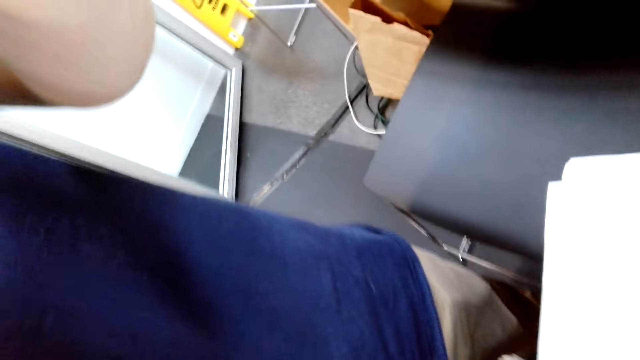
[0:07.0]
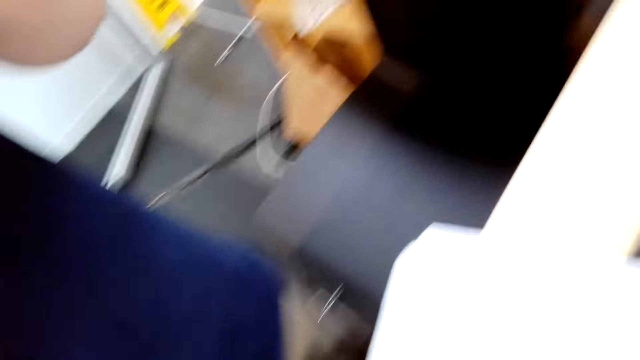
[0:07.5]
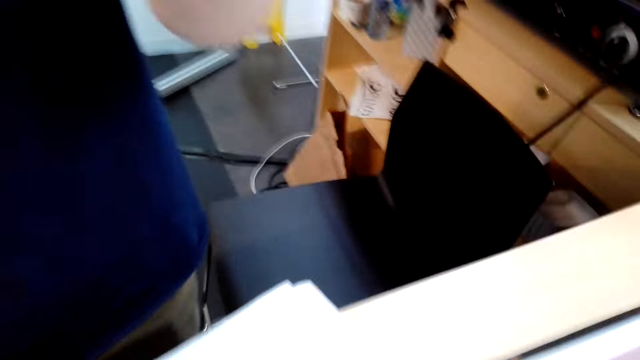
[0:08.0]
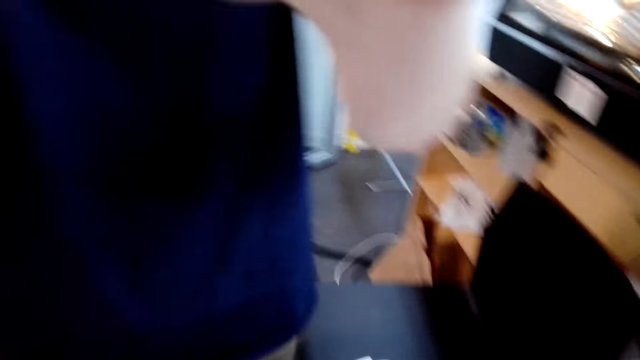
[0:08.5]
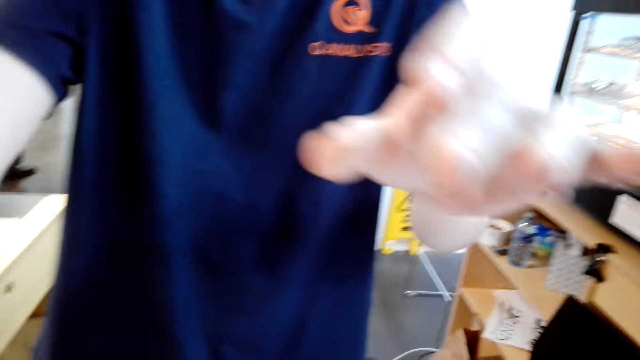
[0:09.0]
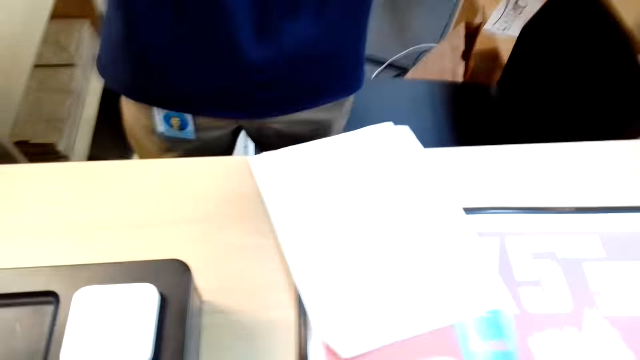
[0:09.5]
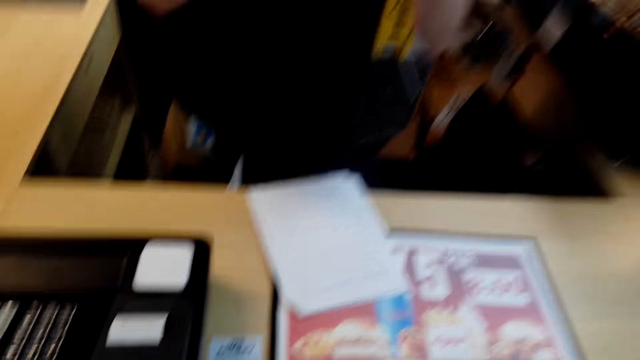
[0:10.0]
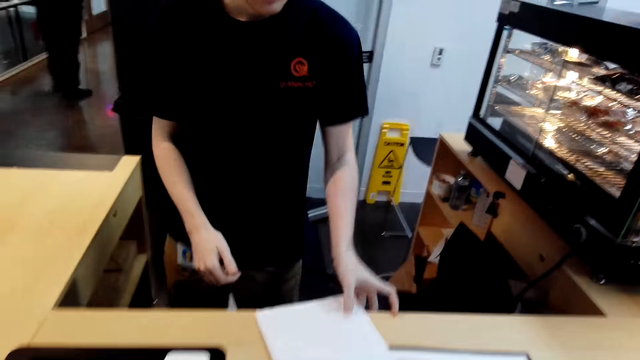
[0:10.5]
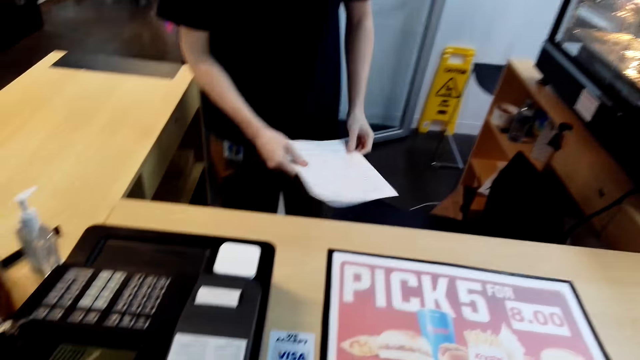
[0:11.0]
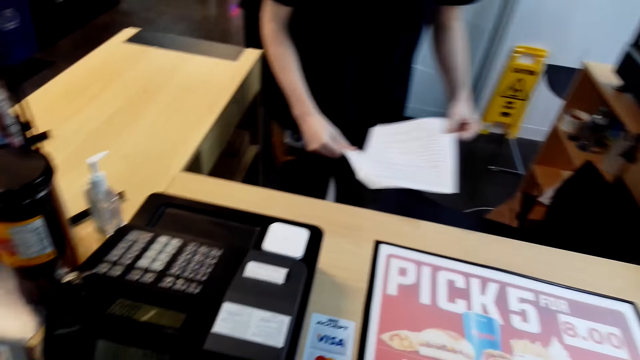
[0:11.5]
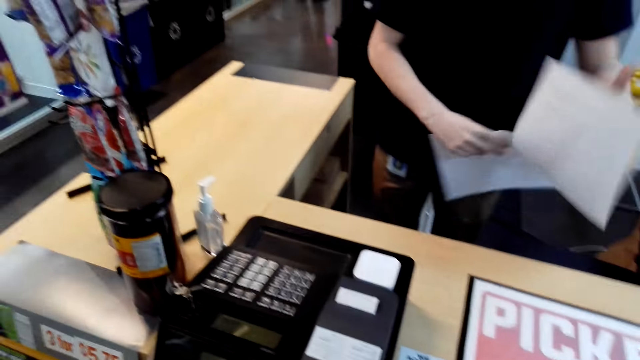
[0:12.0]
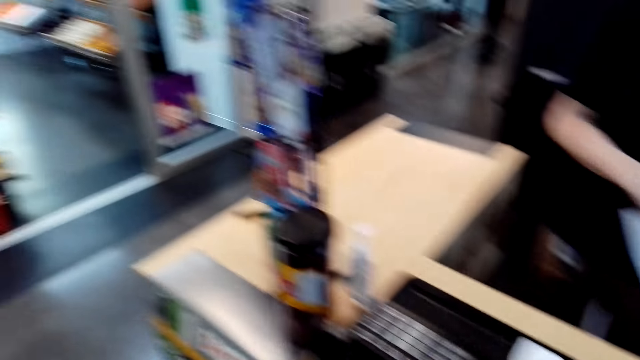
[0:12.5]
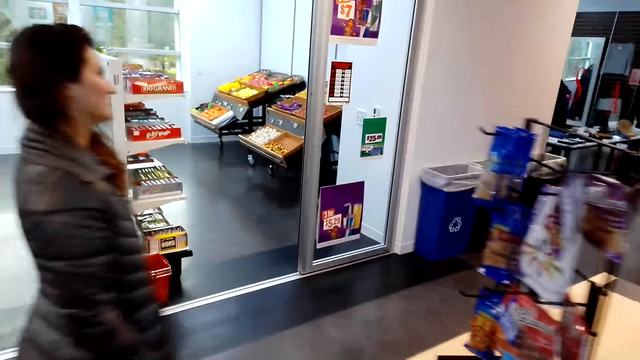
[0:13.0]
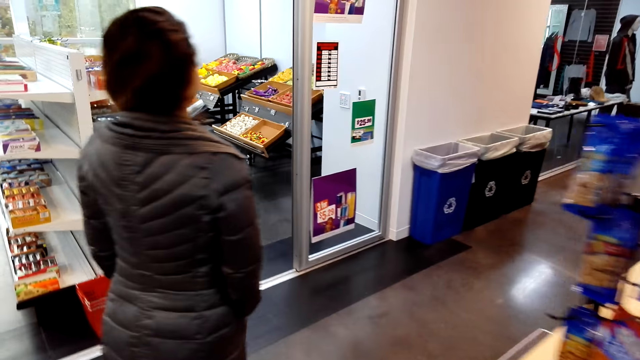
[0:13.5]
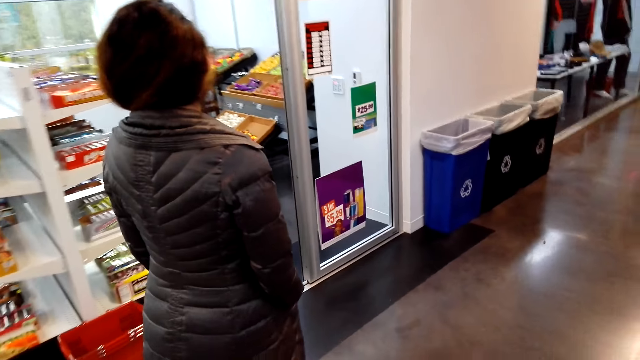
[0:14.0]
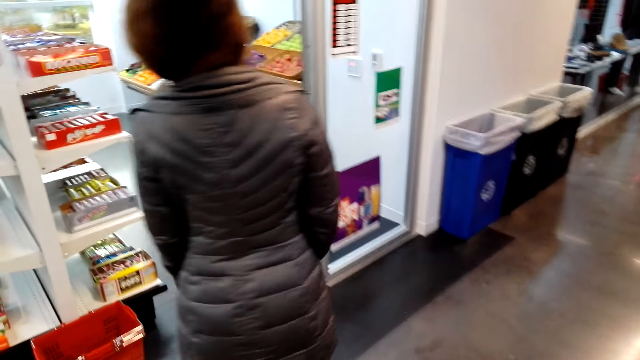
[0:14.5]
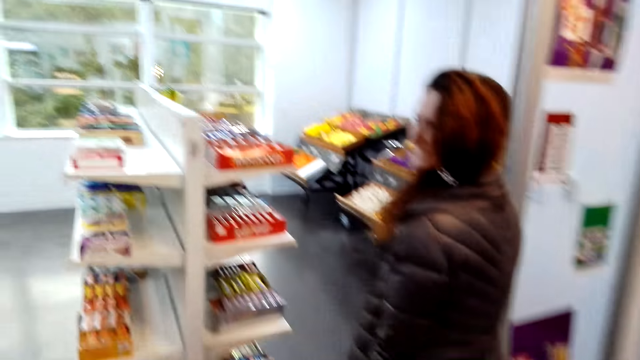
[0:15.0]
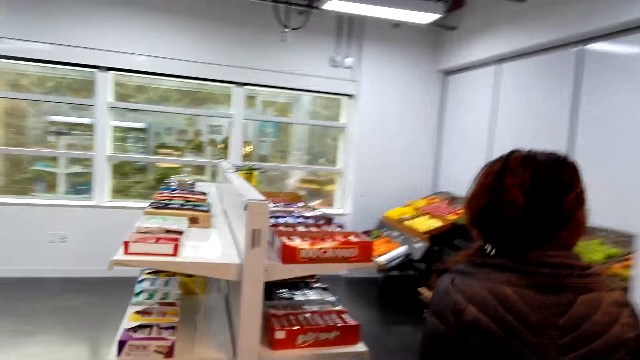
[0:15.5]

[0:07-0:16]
A cashier speaks to the camera wearer. A person moves both hands. The person takes the paper. The camera wearer looks at the cashier counter. The person turns the paper. The camera wearer looks at a woman. Another person walks to the shopping room.

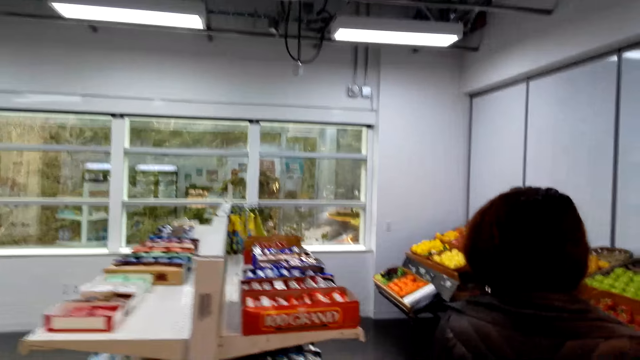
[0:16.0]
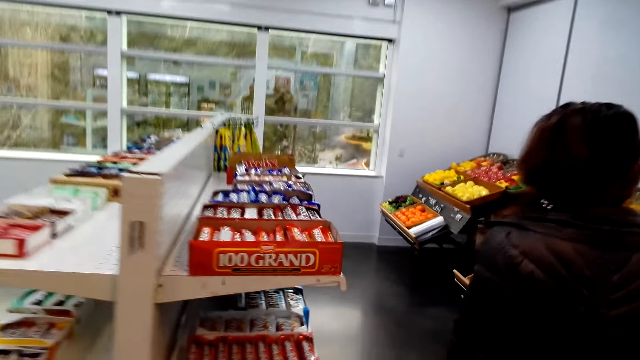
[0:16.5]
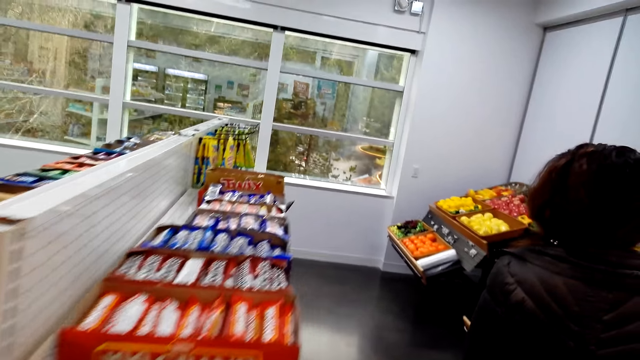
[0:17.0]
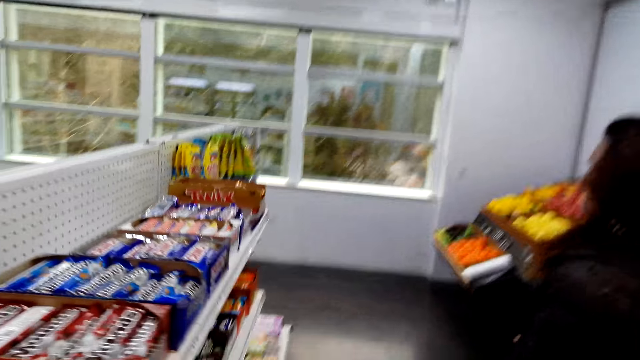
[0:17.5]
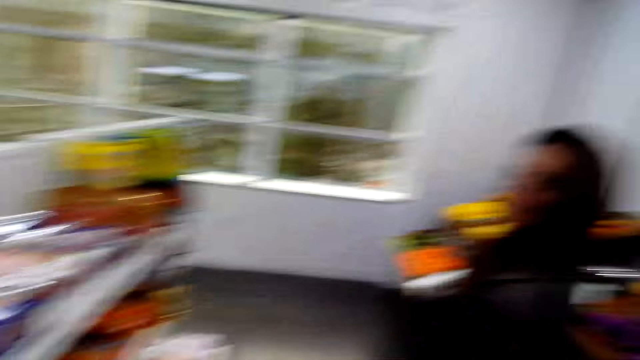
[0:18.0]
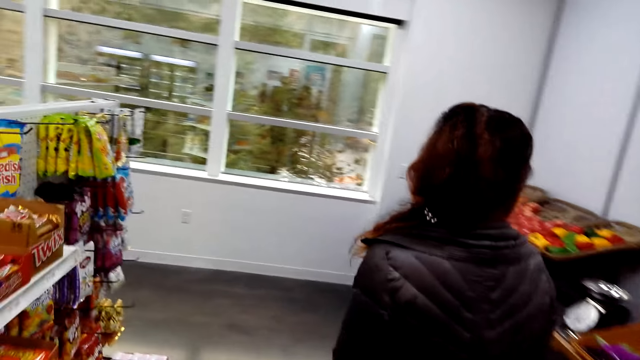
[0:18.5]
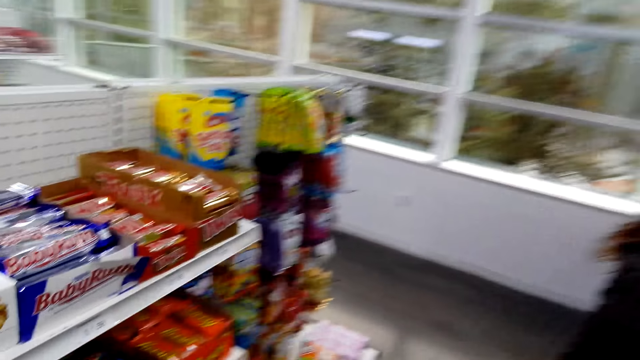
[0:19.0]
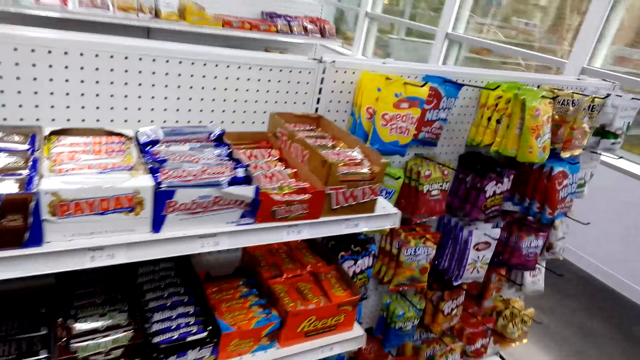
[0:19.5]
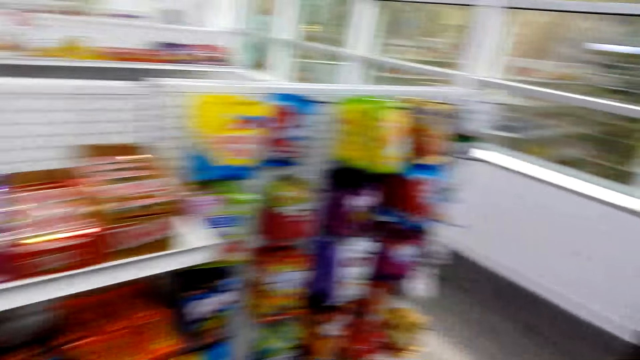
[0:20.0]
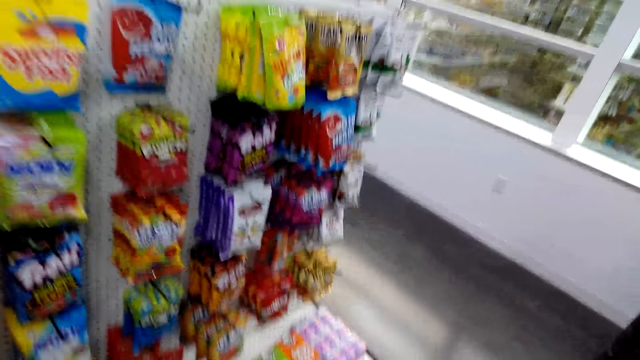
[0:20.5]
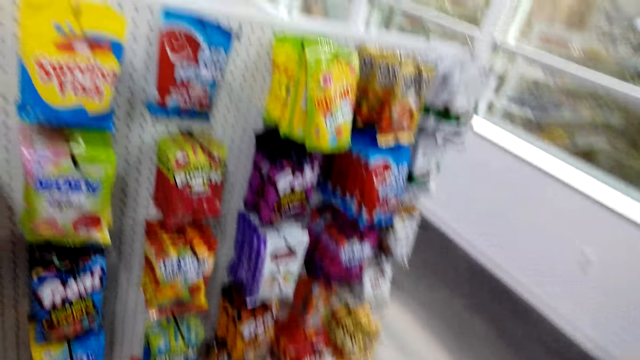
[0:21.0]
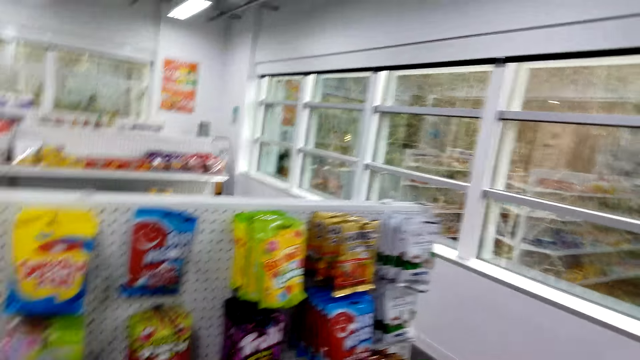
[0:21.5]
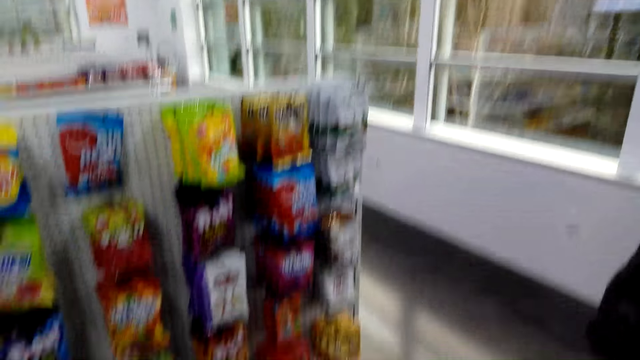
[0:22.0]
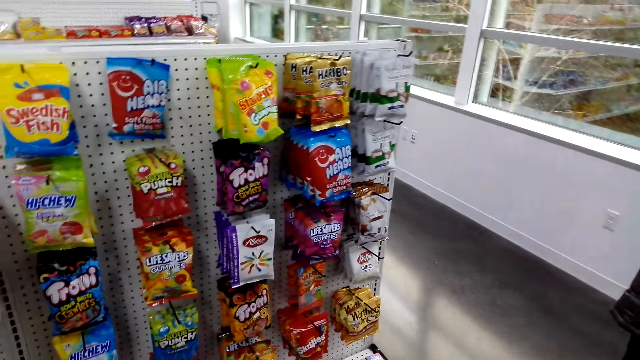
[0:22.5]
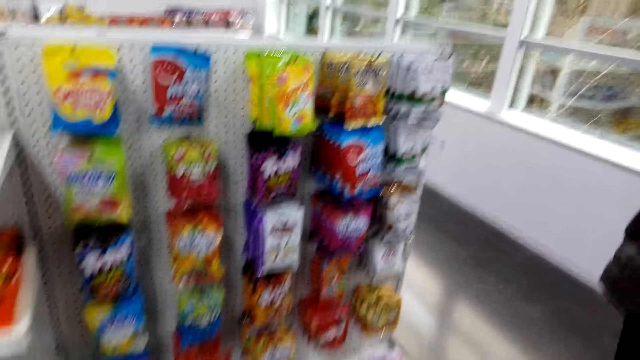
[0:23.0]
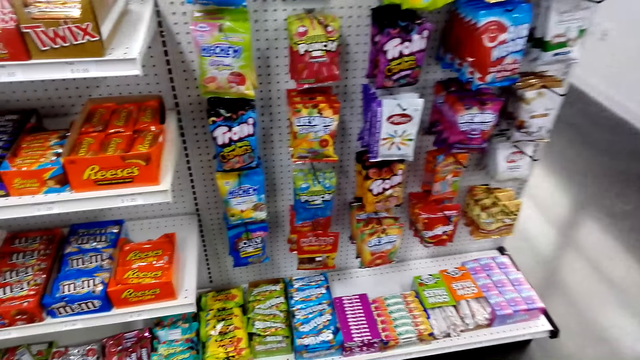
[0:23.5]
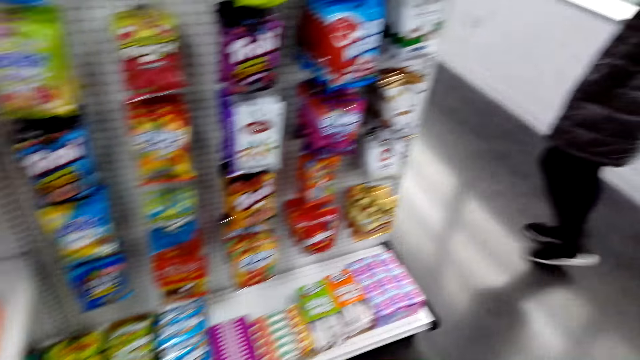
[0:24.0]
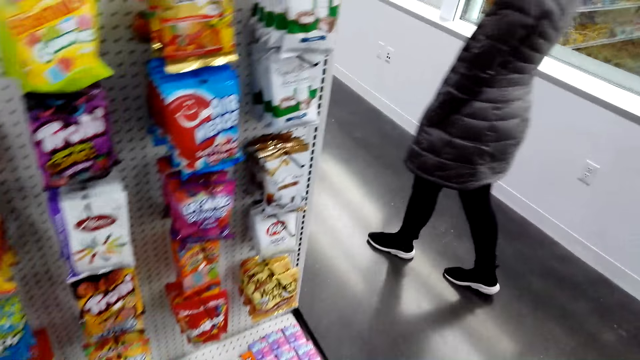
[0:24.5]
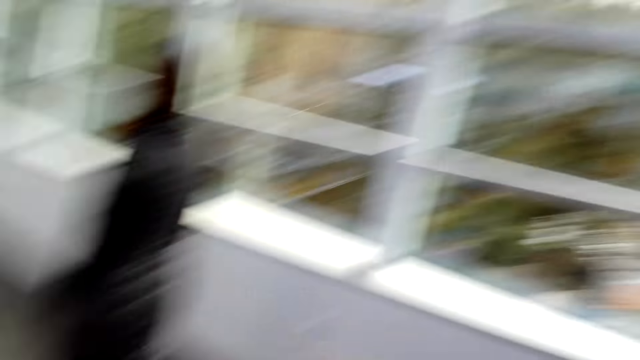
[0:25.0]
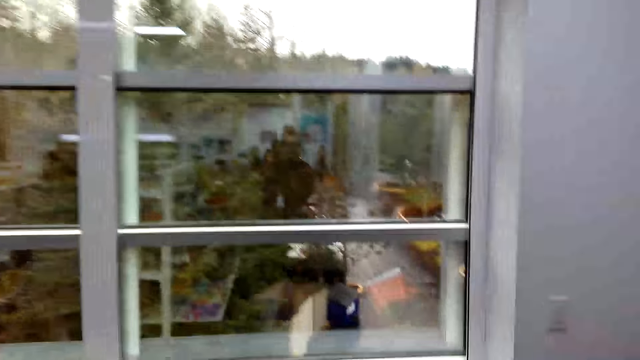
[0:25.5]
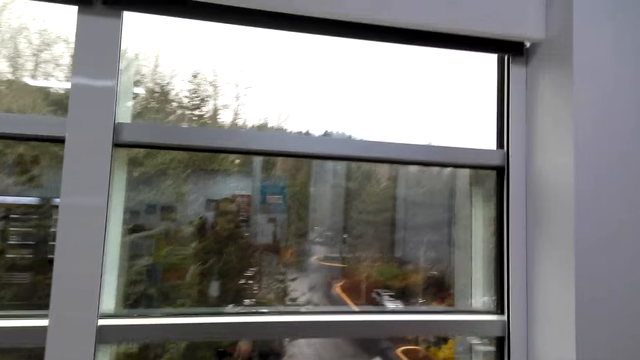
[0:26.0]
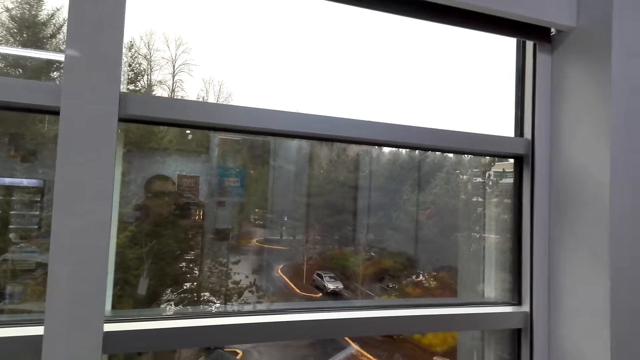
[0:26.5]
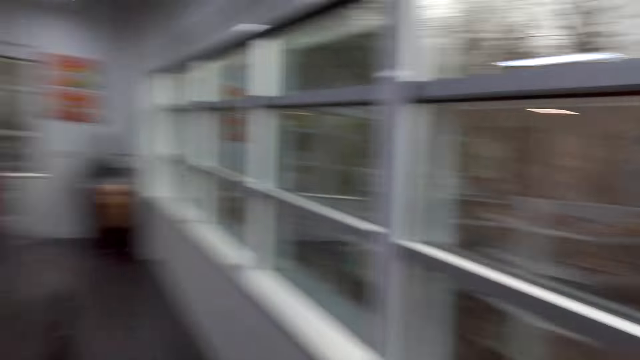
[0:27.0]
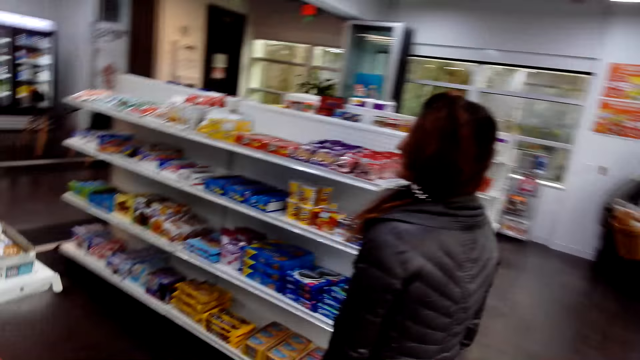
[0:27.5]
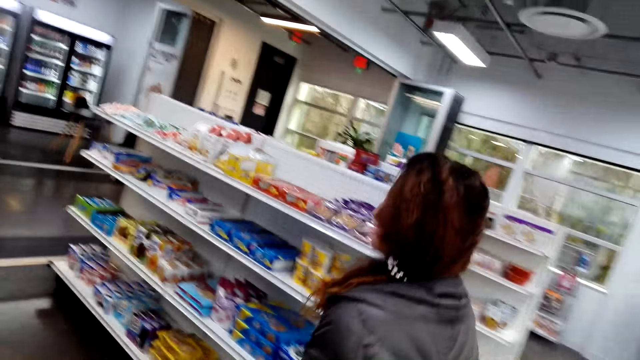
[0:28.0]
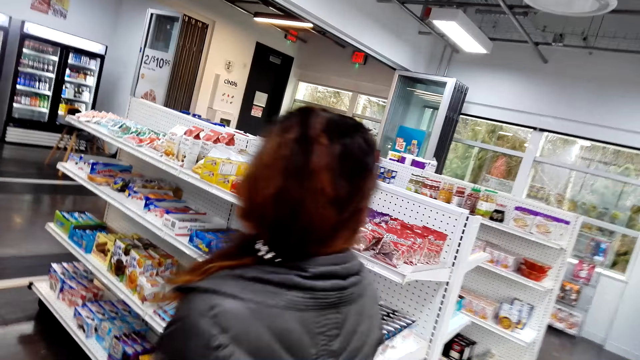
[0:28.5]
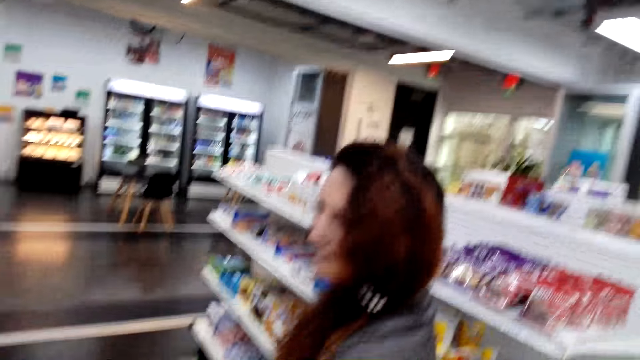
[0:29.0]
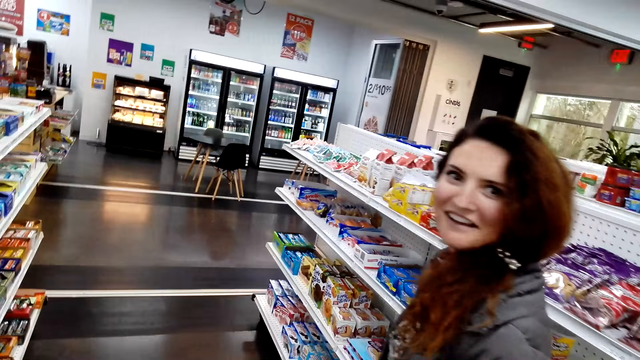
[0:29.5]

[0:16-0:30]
The camera wearer speaks to the woman. The woman speaks to the camera wearer. The camera wearer speaks to the woman. They look at items on the shelves and walk. The woman speaks to the camera wearer. The camera wearer walks. They speak to the woman. They look around. They look outside the window. They speak to the woman.
